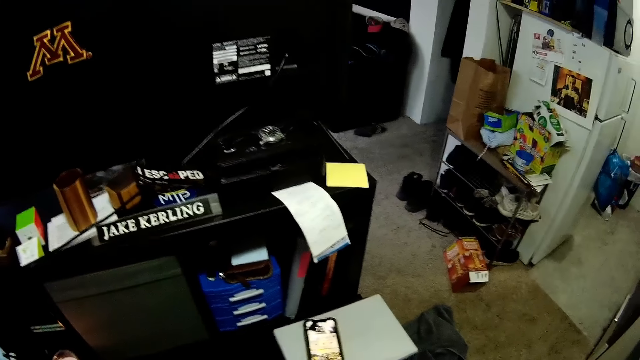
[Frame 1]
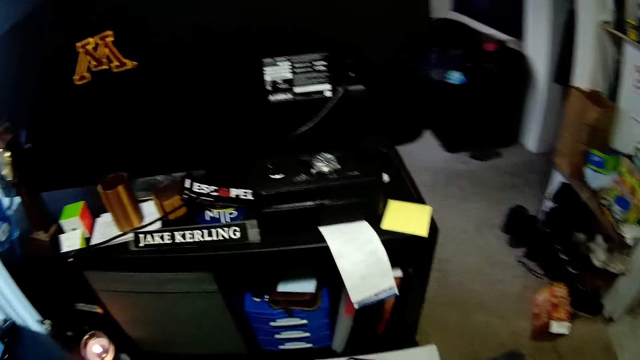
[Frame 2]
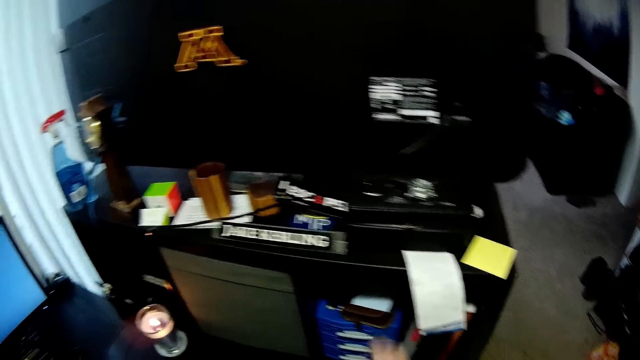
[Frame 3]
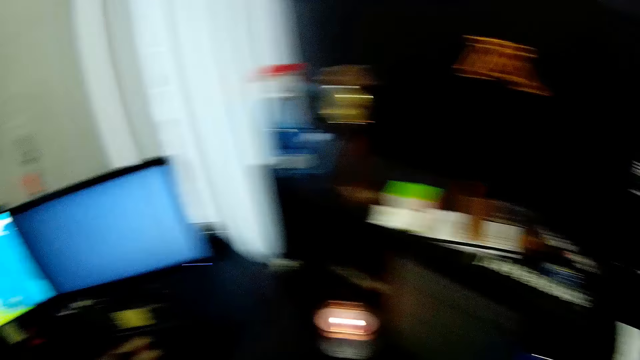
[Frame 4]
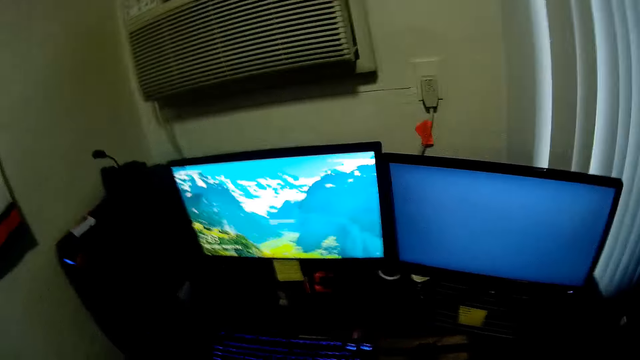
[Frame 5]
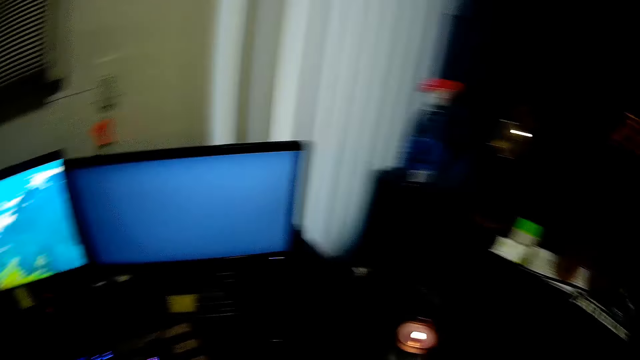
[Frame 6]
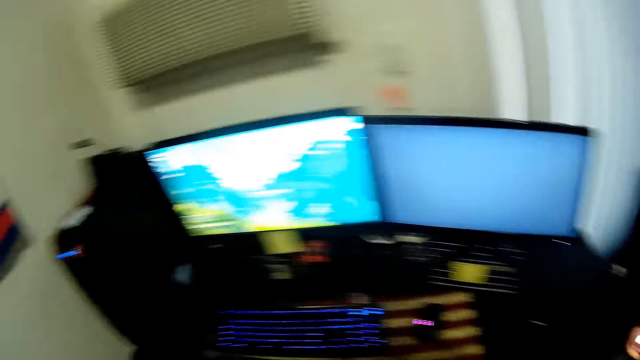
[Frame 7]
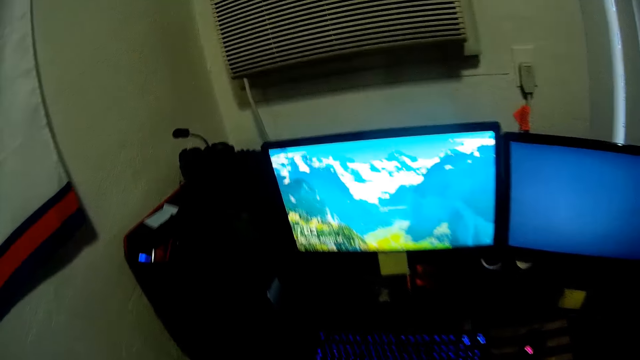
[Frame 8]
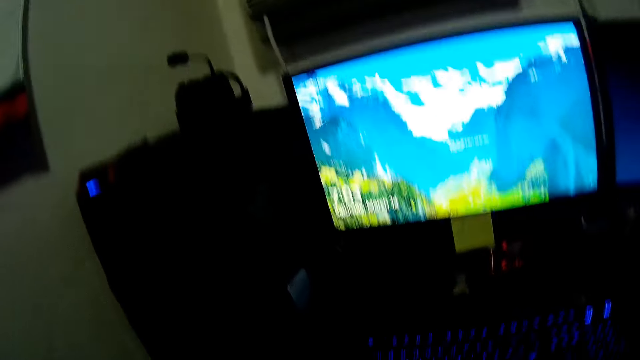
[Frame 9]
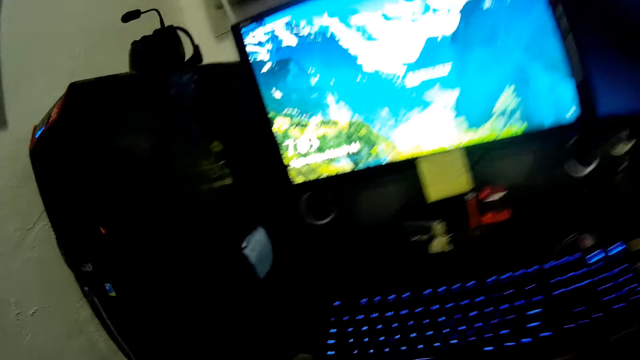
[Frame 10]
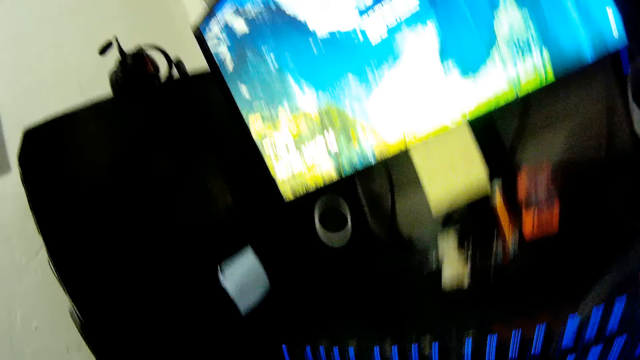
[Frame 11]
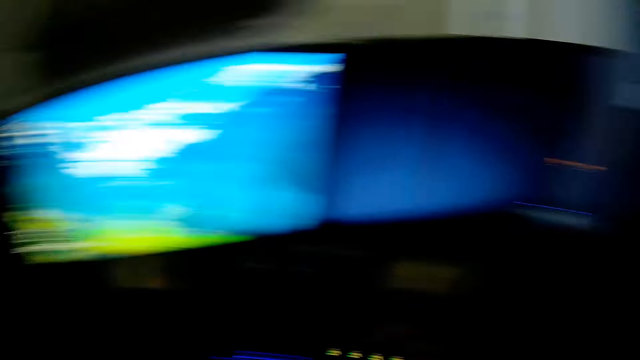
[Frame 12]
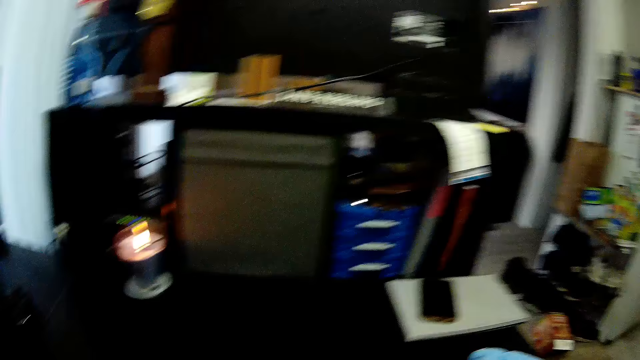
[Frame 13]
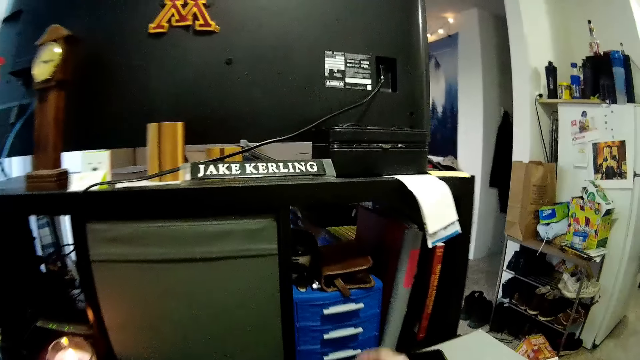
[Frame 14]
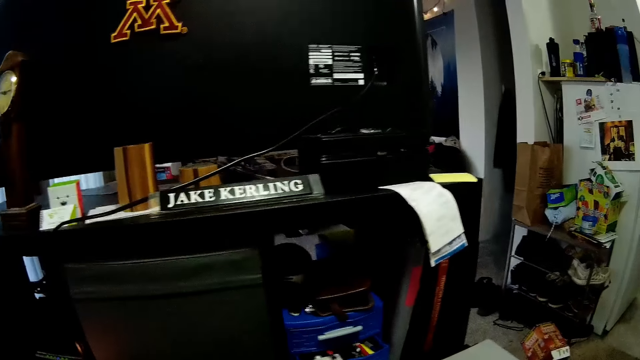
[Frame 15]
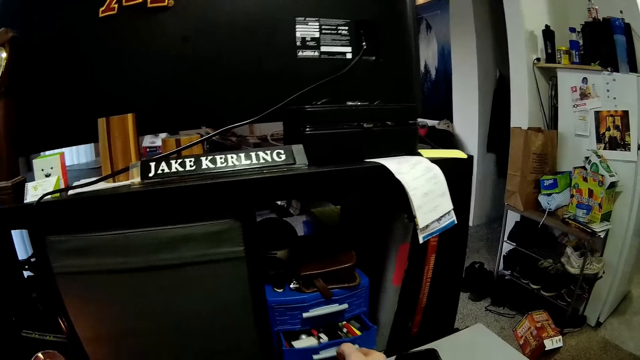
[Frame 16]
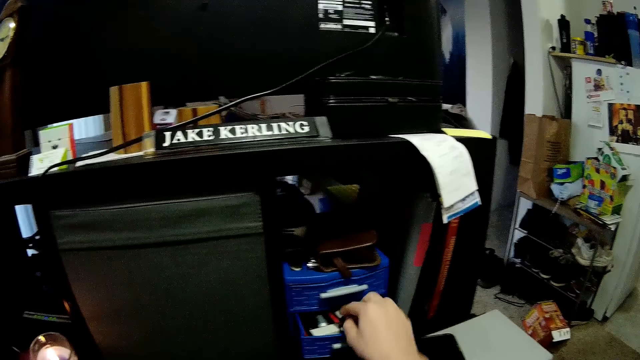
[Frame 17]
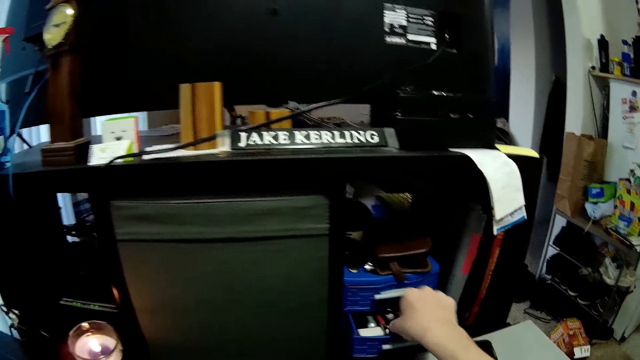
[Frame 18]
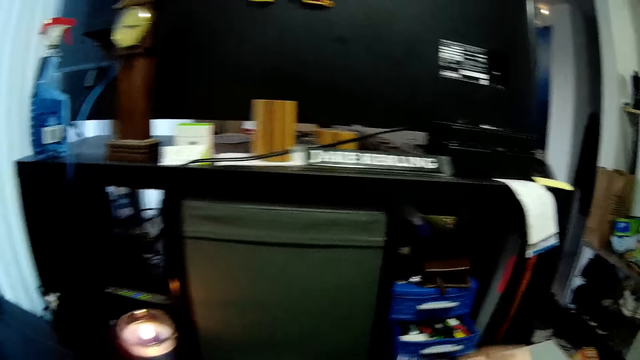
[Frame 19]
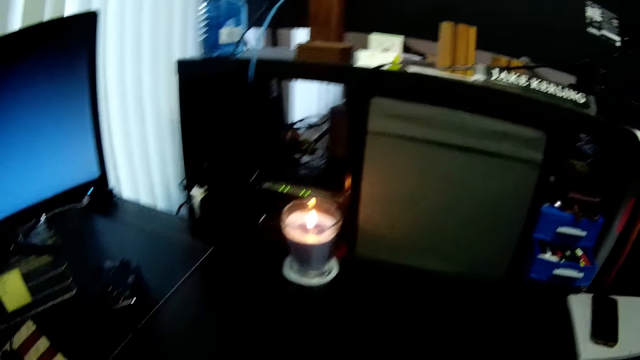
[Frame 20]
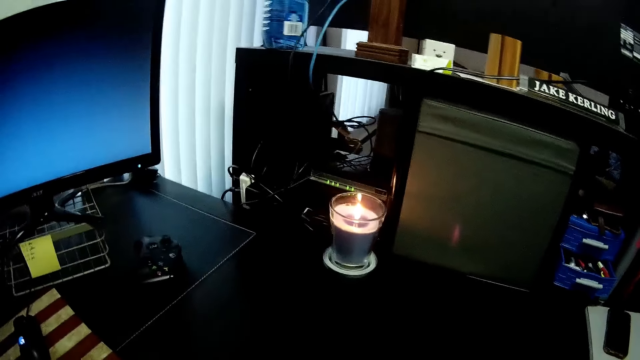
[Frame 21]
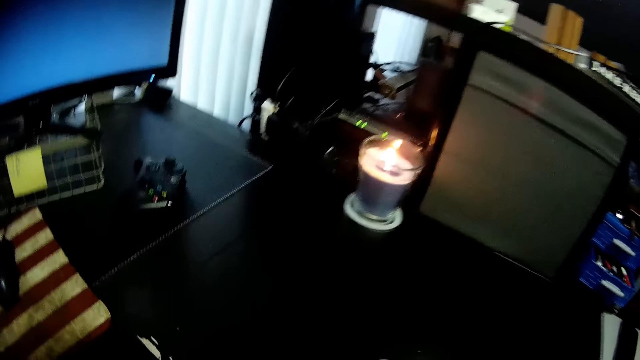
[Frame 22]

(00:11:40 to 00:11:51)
The camera wearer looks around the room. They open a drawer and take a pen from the drawer.

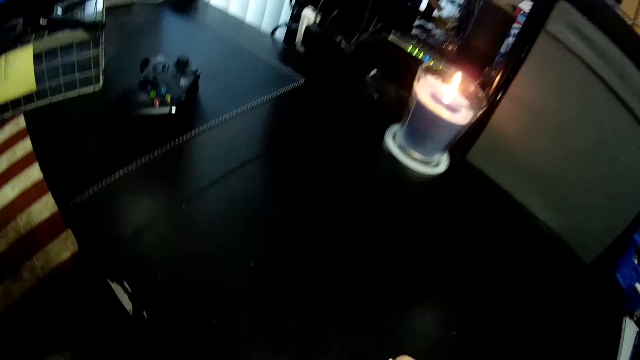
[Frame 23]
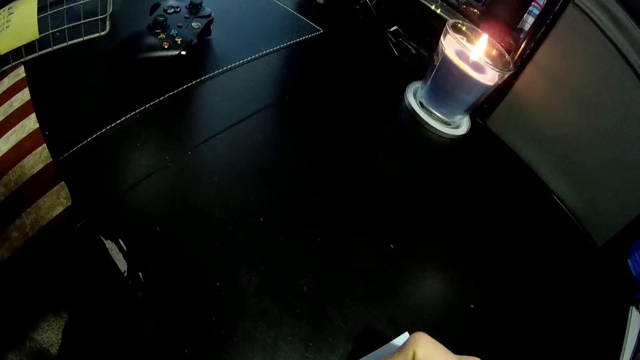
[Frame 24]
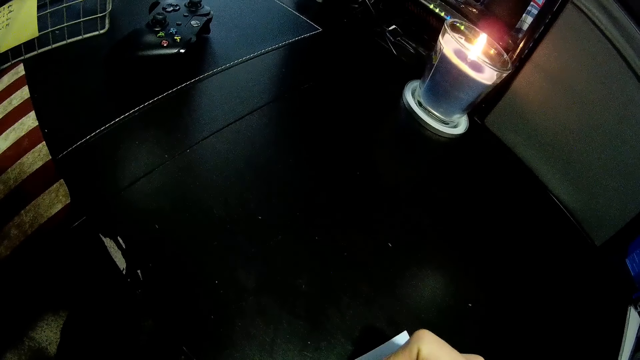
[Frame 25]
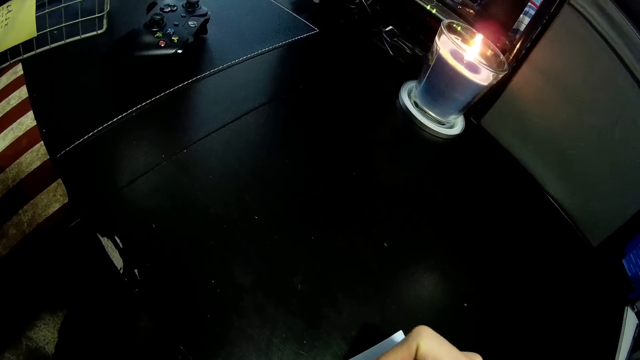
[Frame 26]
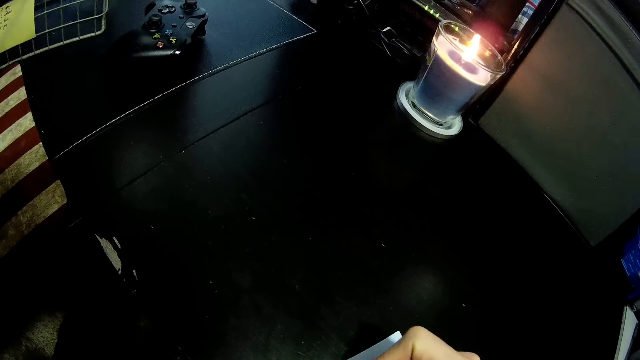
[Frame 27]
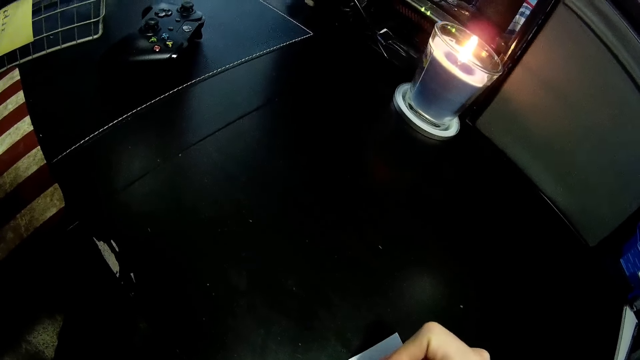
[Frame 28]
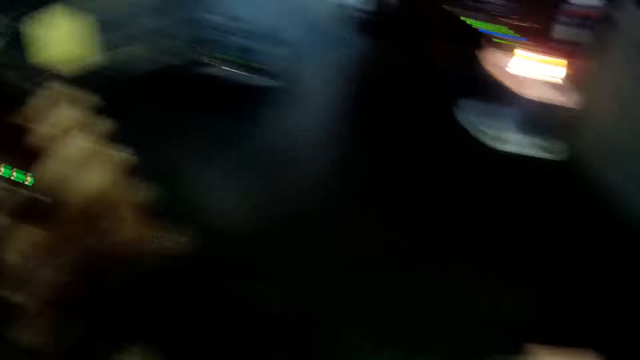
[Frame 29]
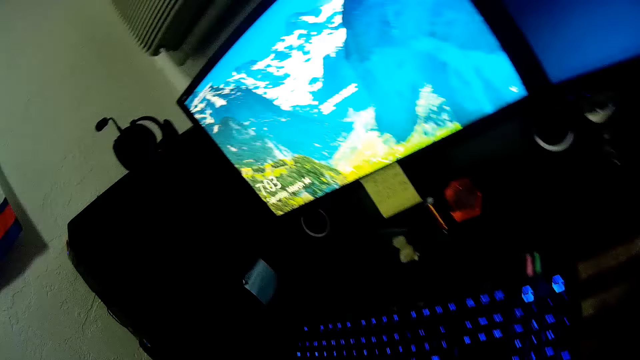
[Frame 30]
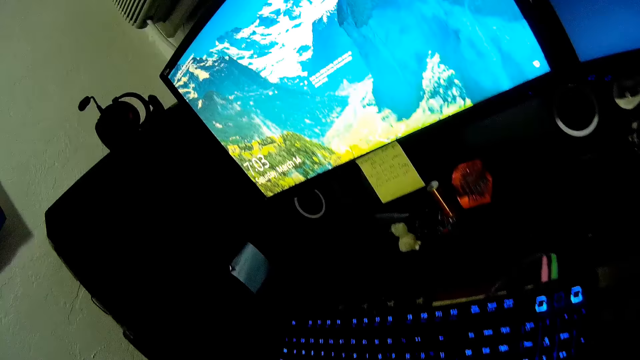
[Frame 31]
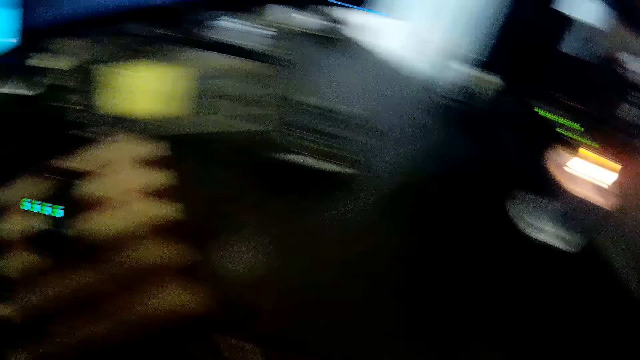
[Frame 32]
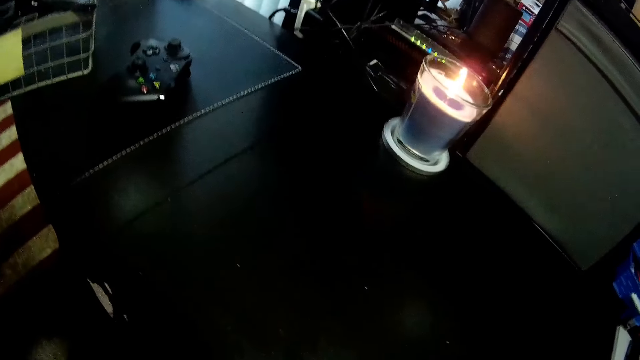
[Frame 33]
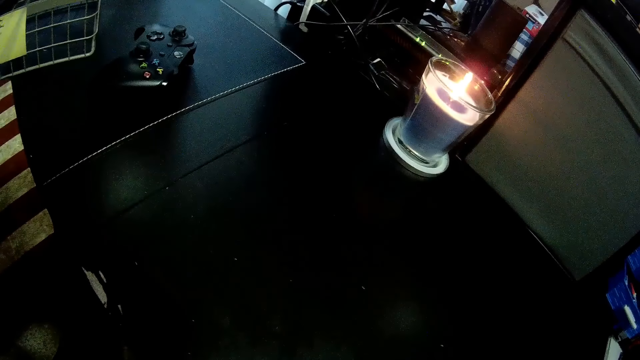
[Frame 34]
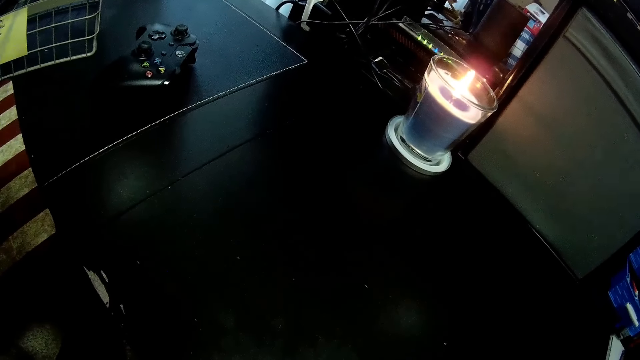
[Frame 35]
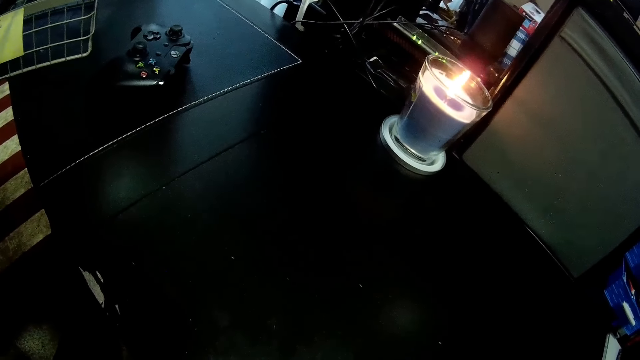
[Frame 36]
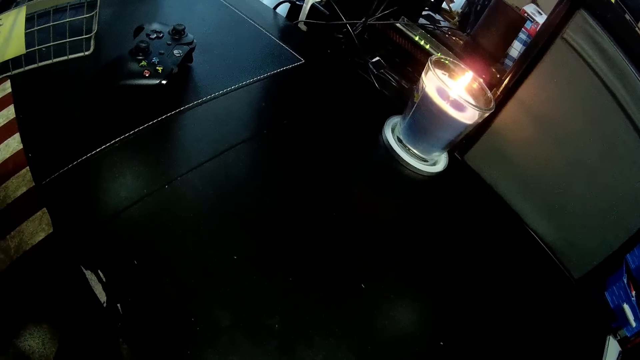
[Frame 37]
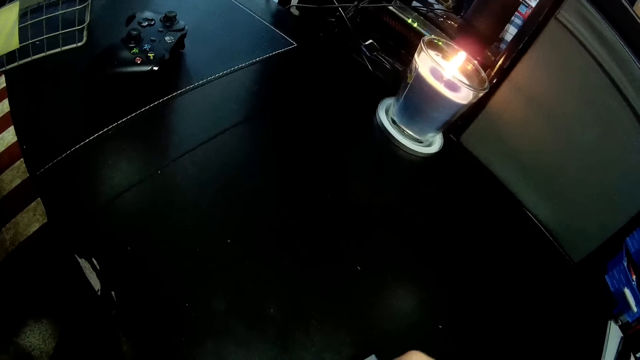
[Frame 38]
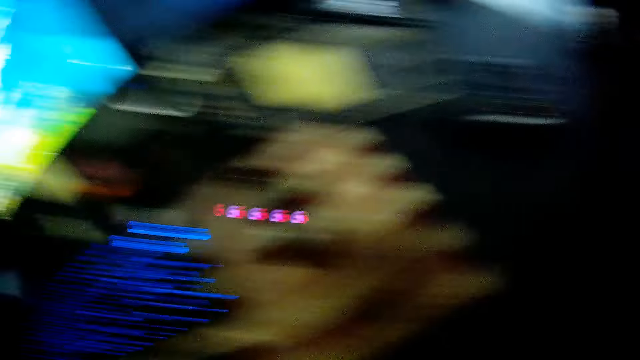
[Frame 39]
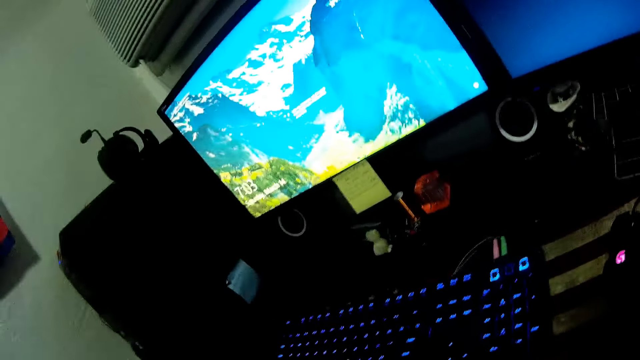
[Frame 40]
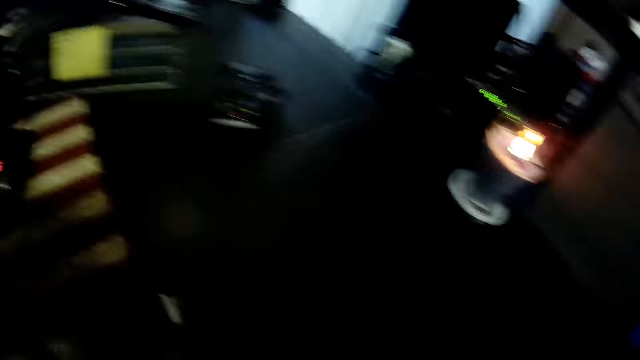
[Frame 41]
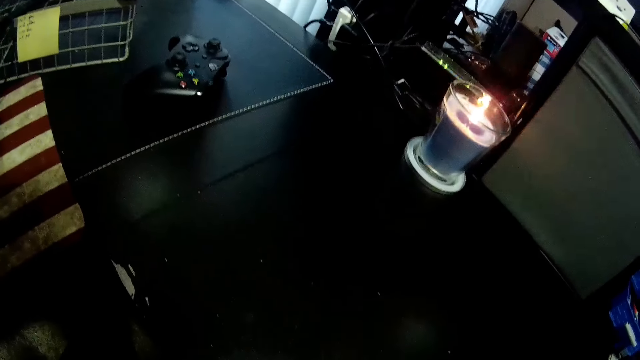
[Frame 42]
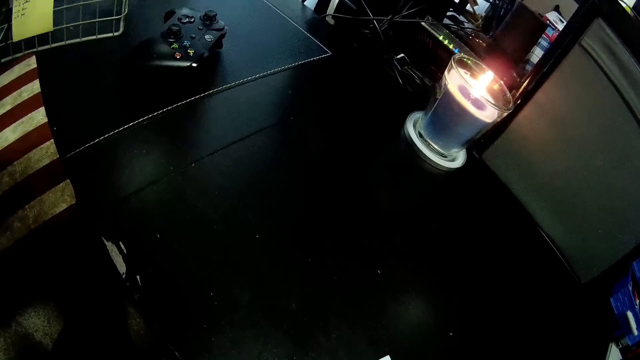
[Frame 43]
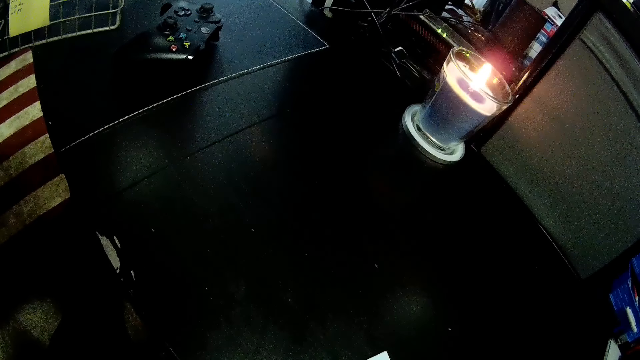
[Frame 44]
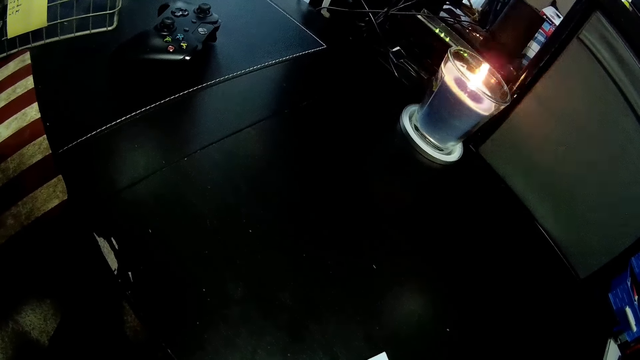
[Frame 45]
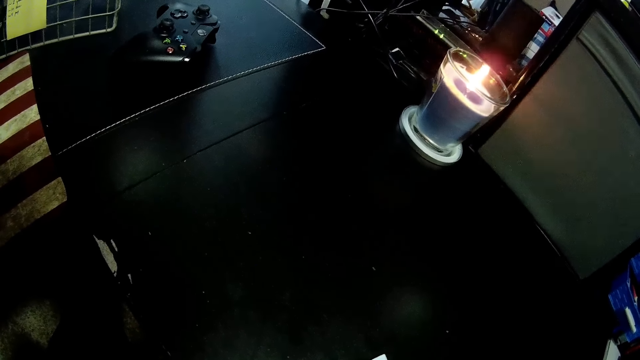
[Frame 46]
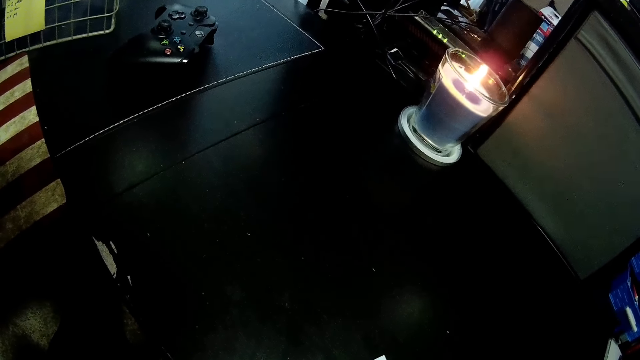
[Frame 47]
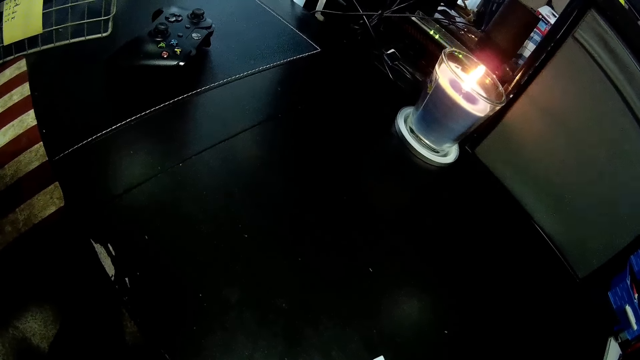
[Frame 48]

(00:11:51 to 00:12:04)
The camera wearer writes on a paper with the pen. They look at the desktops. They write on the paper. They look at the desktops. They write on the paper.
